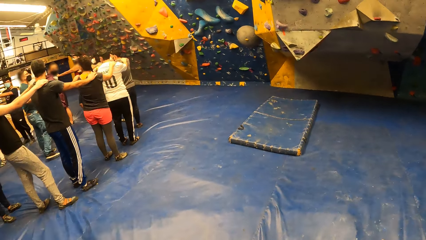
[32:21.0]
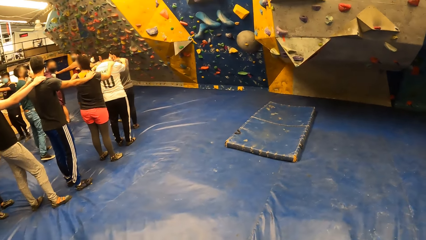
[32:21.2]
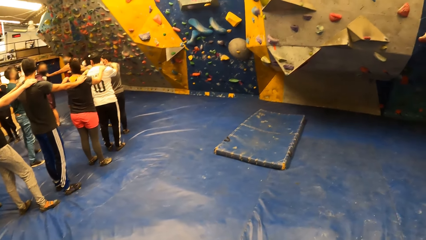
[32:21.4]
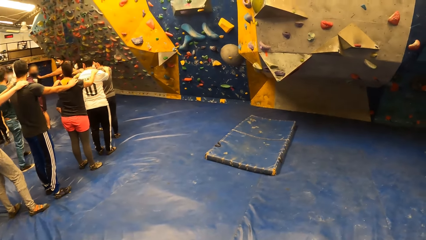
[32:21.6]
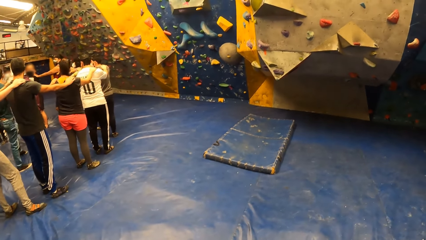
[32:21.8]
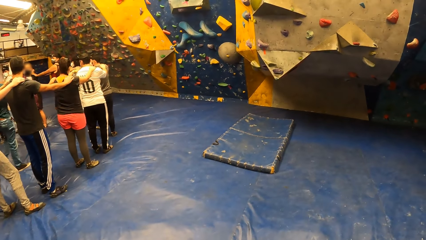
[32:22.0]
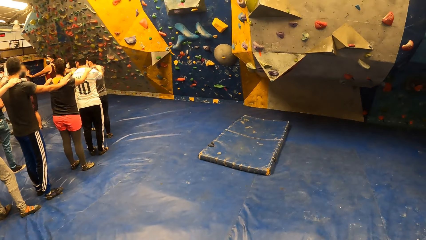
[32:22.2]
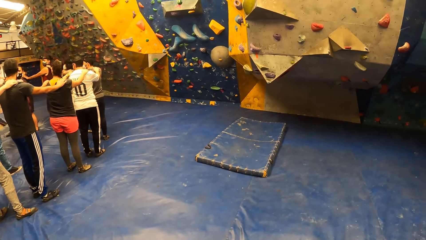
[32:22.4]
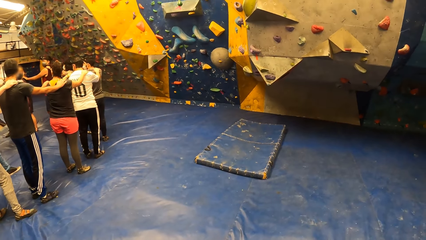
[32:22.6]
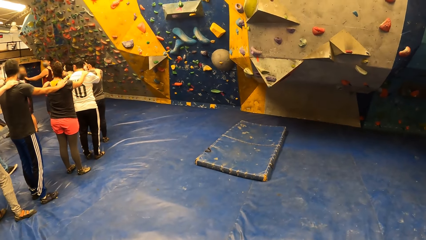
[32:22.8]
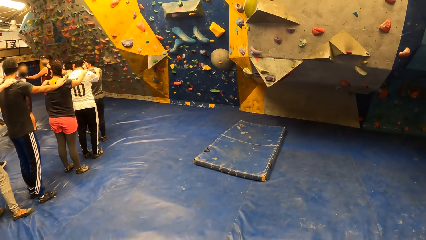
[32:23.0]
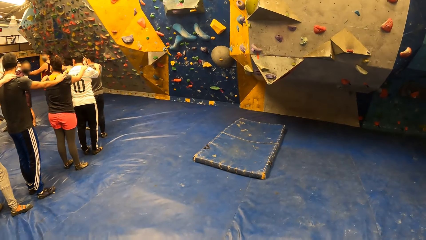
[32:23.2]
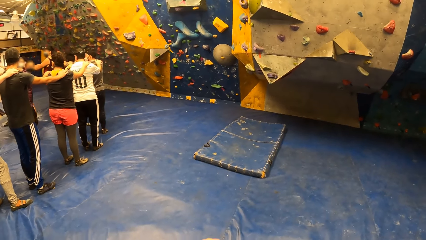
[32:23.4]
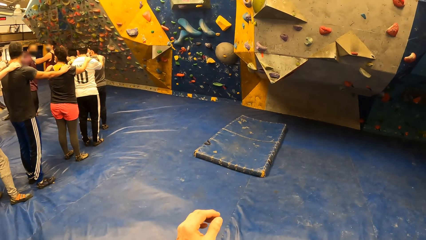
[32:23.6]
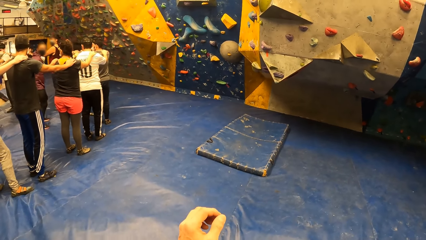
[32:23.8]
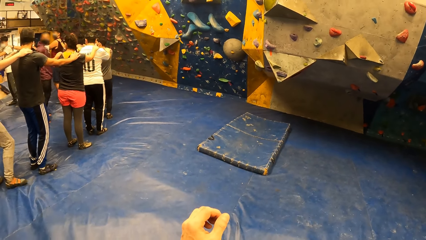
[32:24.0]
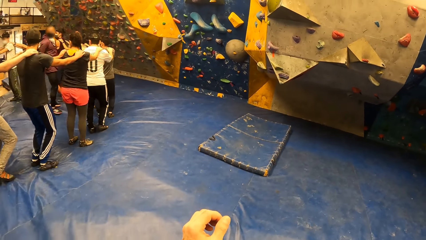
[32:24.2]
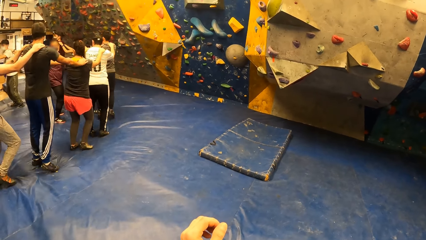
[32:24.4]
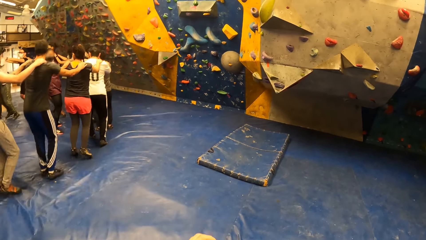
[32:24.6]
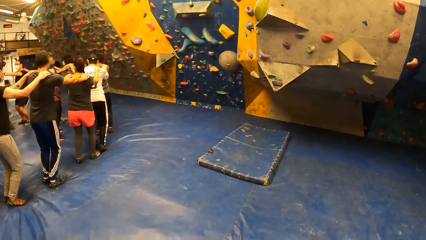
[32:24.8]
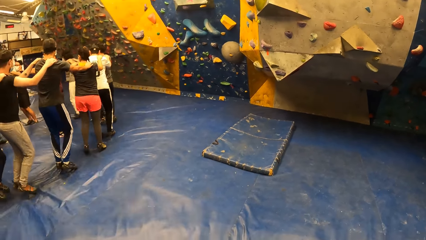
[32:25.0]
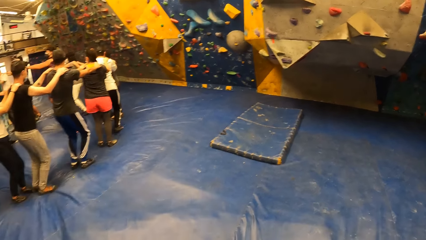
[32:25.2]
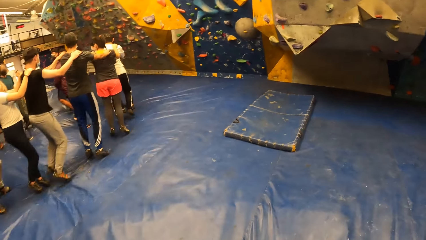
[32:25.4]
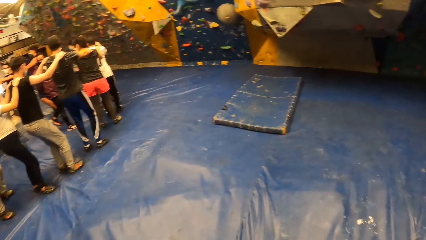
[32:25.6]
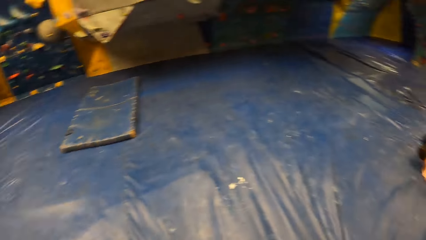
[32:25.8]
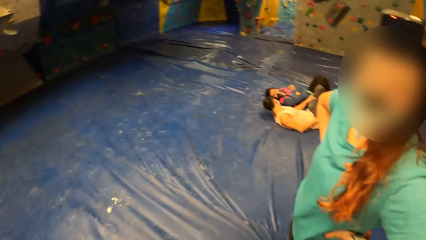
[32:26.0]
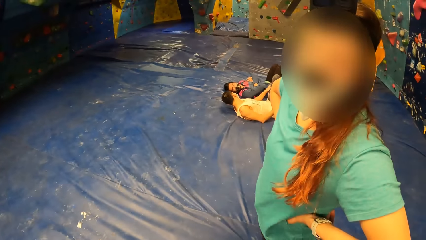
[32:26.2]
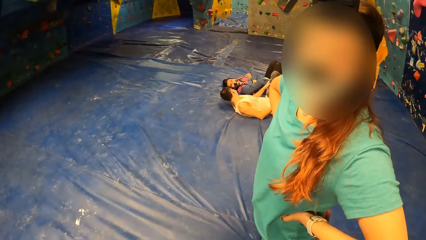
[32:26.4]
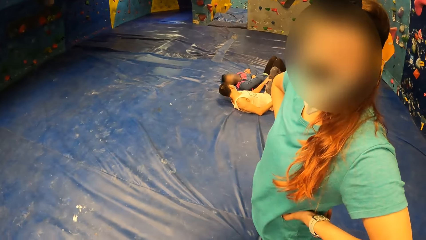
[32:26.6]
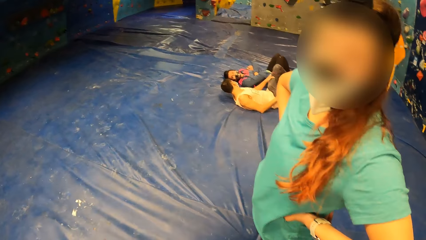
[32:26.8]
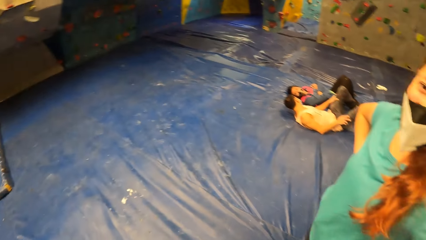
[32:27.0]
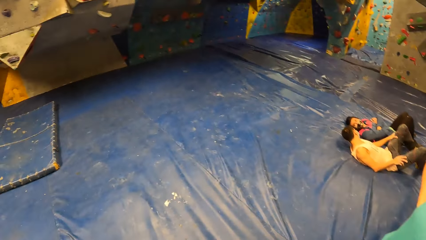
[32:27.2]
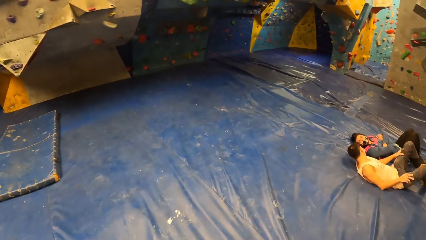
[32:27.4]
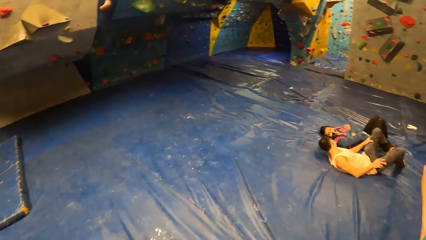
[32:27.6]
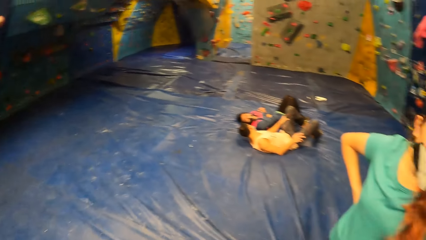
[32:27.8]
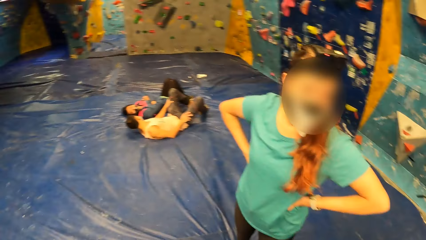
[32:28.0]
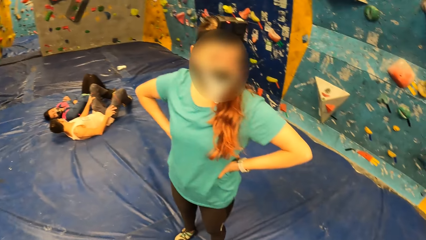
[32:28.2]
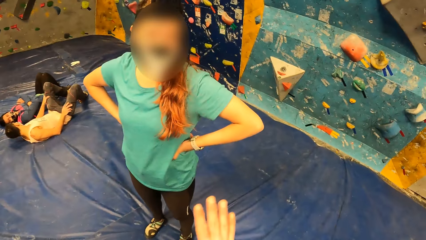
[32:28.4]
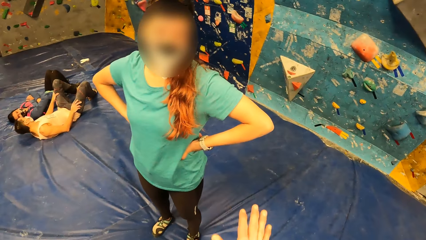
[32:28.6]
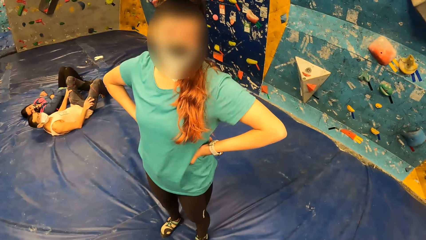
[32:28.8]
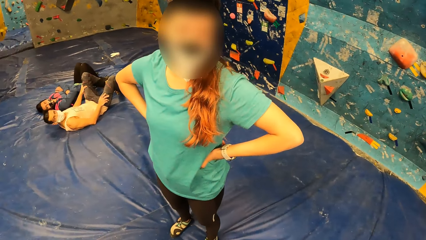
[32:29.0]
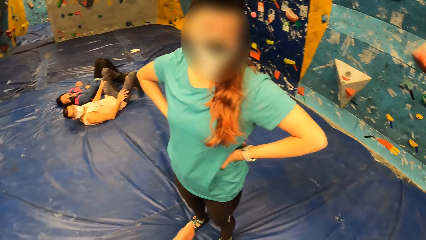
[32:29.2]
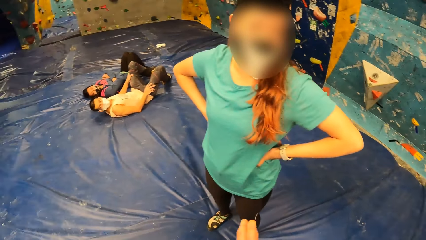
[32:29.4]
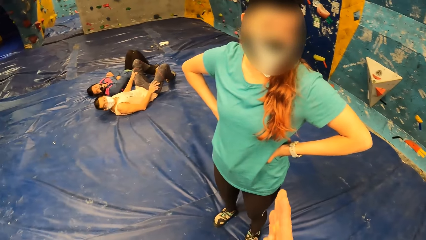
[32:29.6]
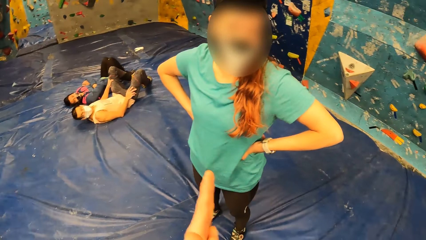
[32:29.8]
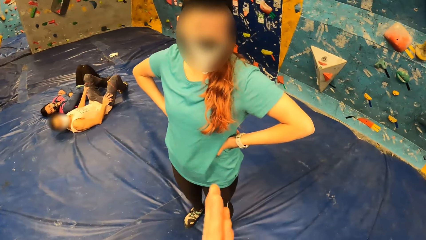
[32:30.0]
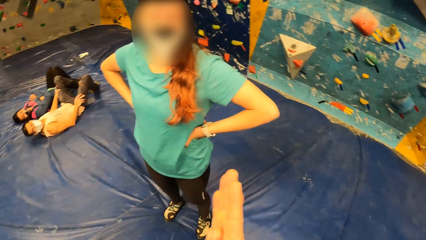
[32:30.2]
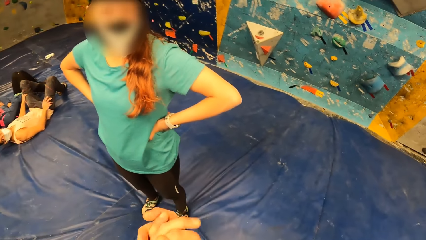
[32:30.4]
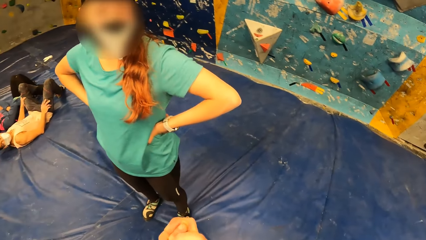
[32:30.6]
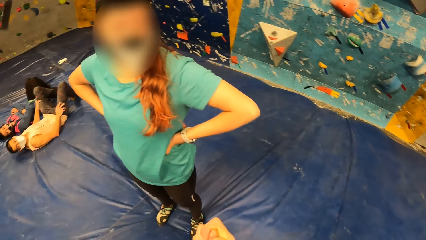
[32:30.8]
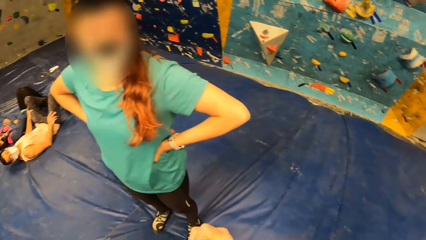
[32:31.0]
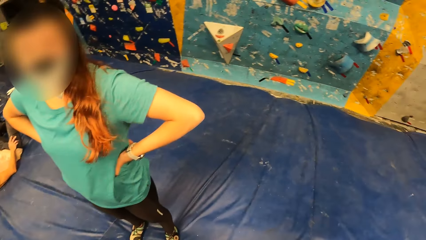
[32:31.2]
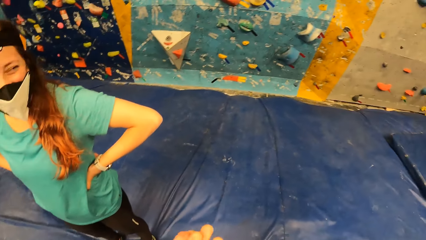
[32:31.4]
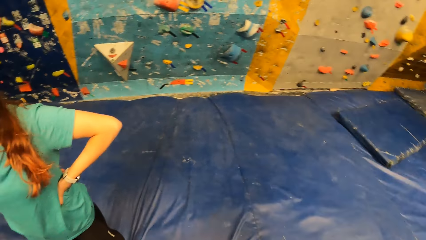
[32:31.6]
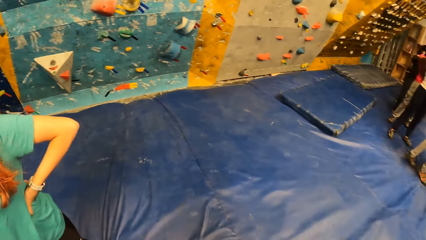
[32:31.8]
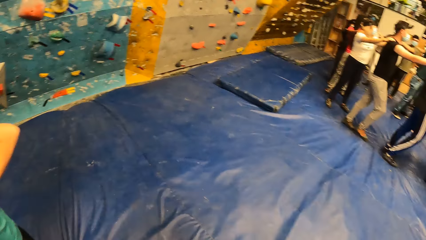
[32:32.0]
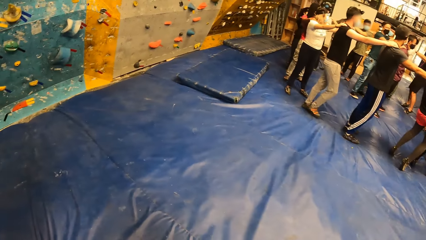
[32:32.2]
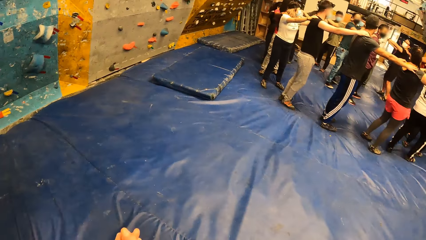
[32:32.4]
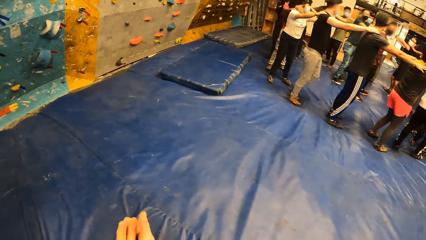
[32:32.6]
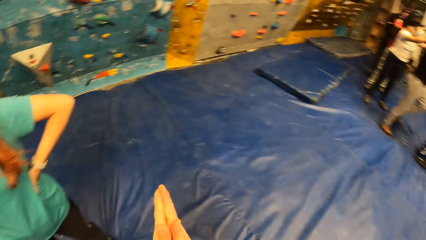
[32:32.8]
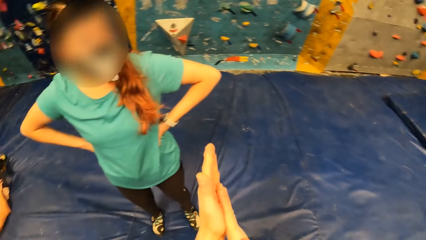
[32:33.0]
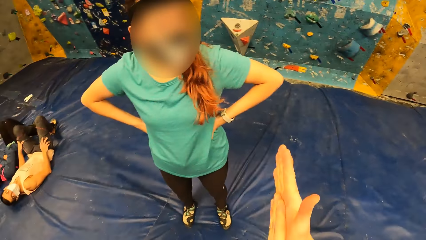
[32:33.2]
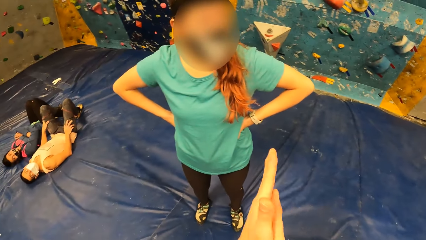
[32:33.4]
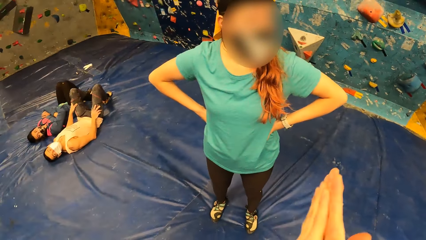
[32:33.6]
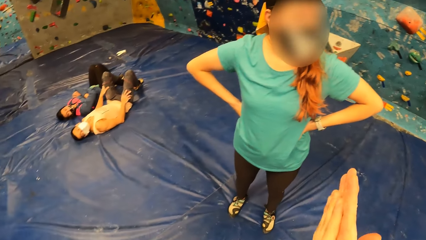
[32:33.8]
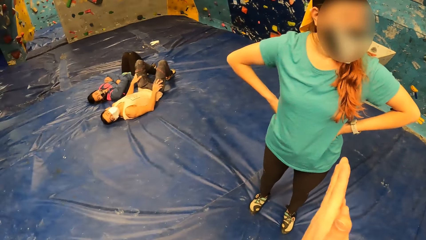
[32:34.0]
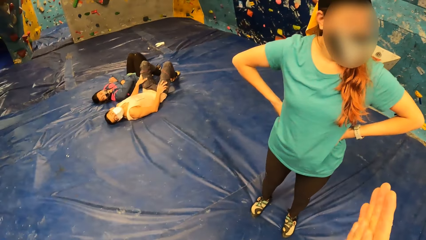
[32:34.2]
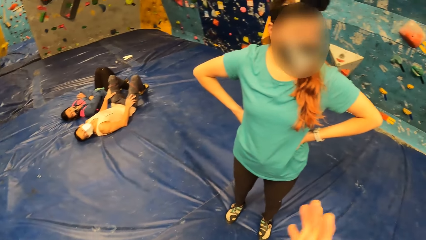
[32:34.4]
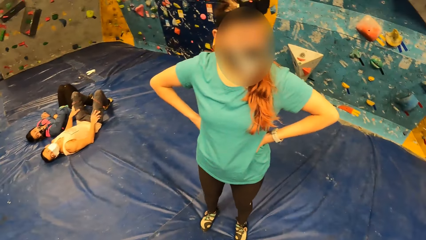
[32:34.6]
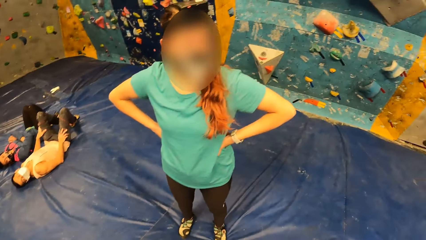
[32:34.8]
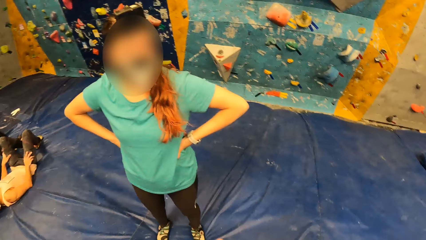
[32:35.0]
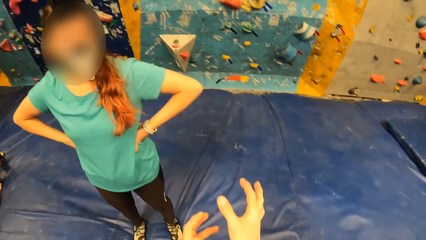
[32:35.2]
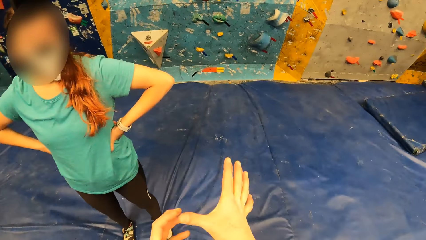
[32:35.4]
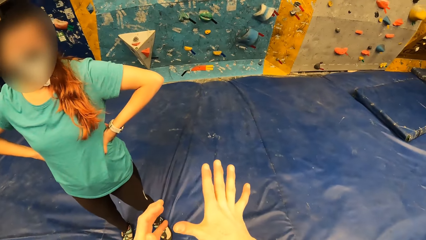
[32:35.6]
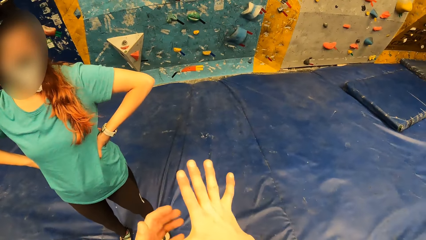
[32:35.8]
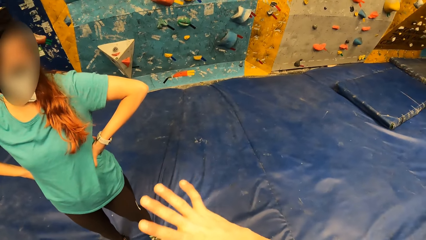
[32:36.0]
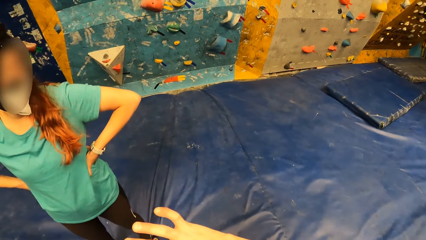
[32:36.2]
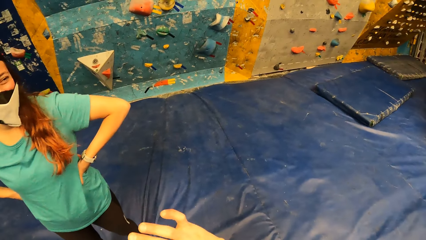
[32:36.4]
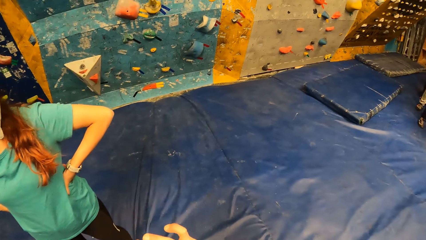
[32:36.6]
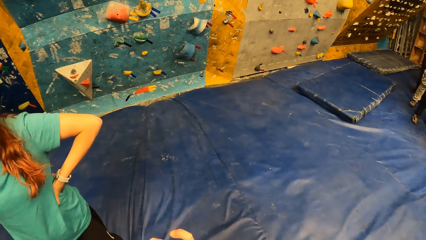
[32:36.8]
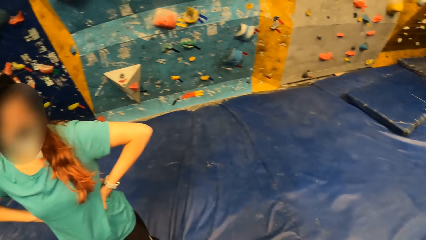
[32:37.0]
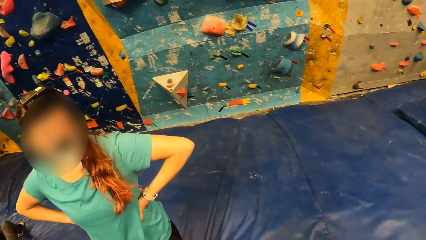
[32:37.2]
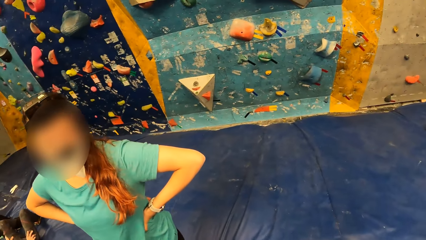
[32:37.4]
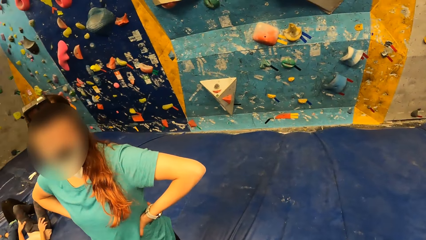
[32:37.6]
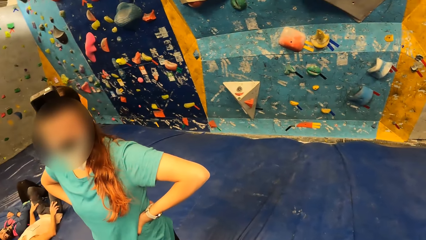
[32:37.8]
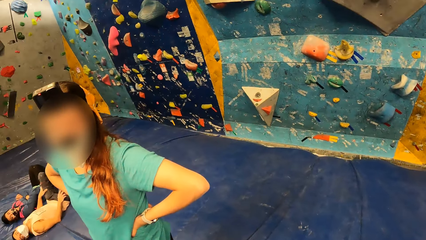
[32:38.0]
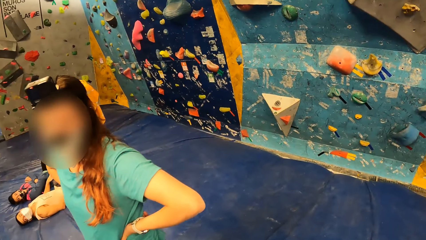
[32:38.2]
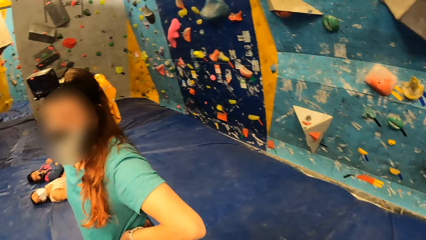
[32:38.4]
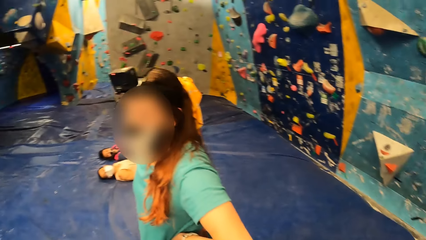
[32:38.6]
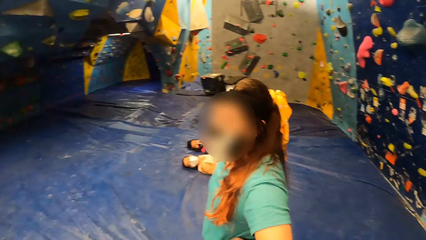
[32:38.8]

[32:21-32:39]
The camera wearer converses. He looks around. He rubs his hands together. He rotates his hand.
